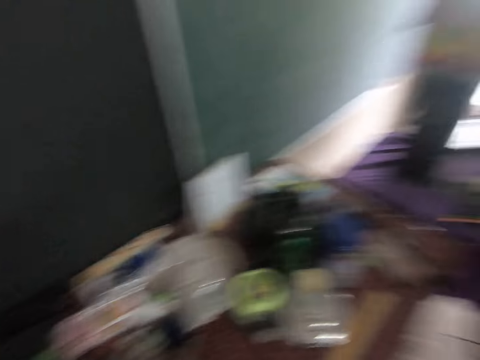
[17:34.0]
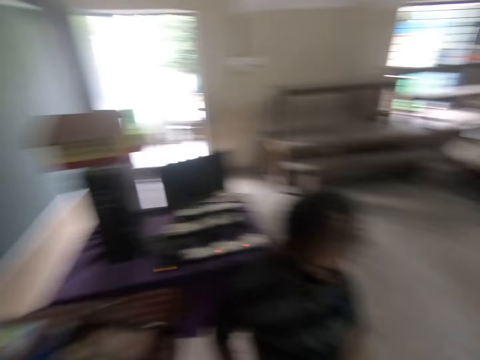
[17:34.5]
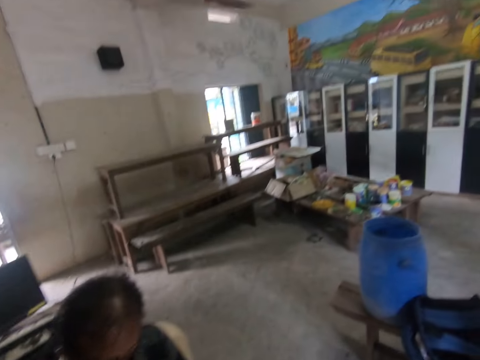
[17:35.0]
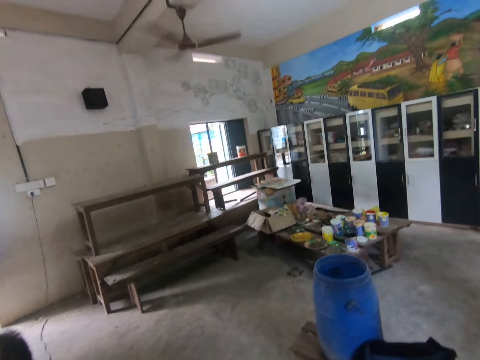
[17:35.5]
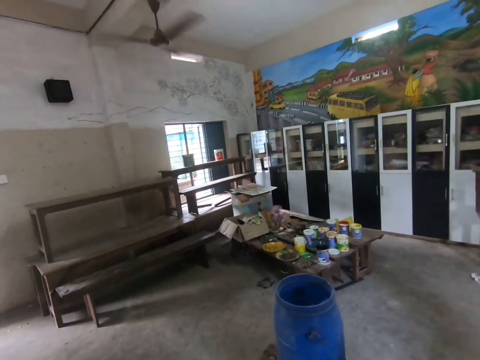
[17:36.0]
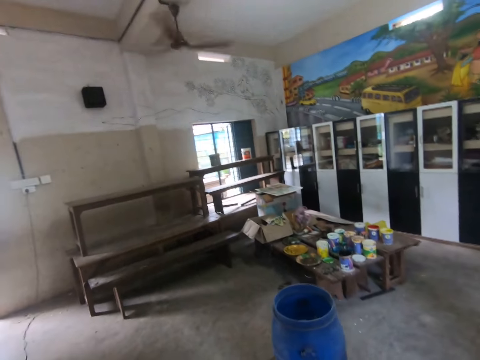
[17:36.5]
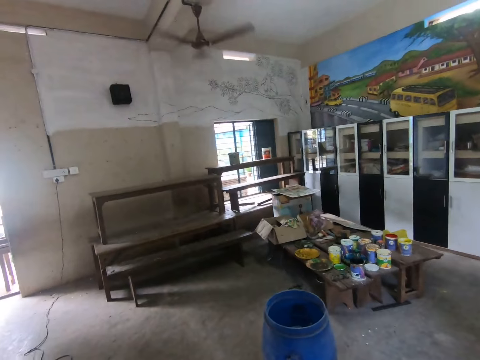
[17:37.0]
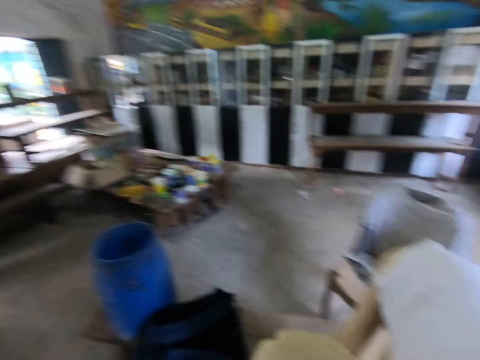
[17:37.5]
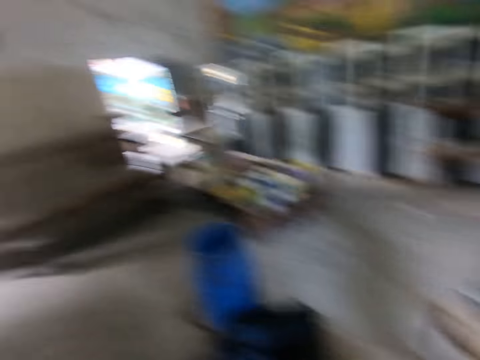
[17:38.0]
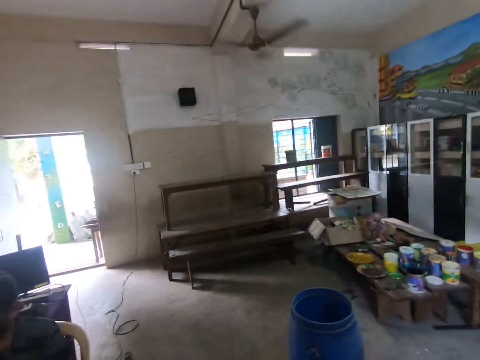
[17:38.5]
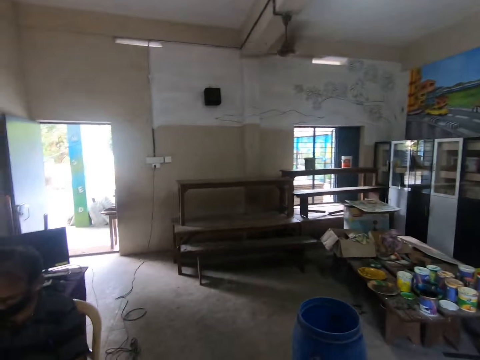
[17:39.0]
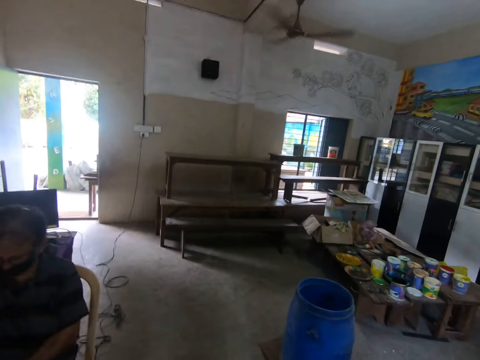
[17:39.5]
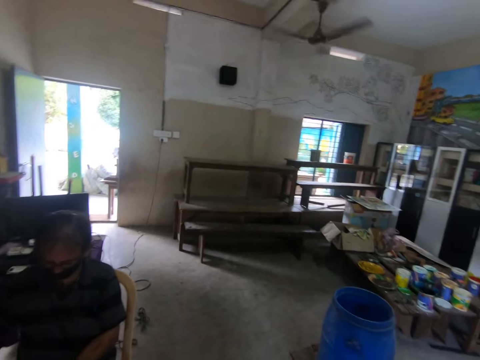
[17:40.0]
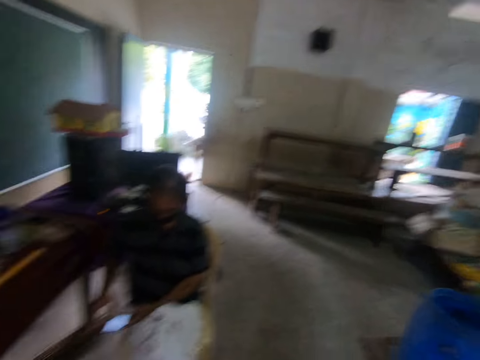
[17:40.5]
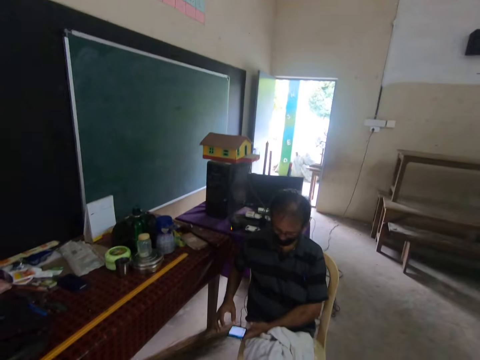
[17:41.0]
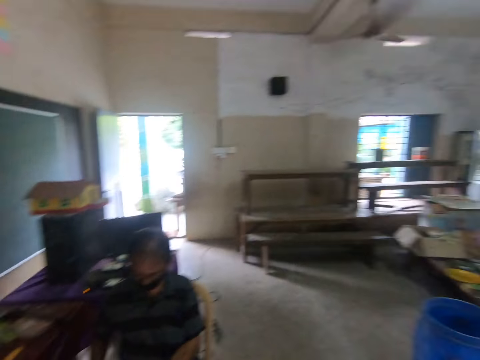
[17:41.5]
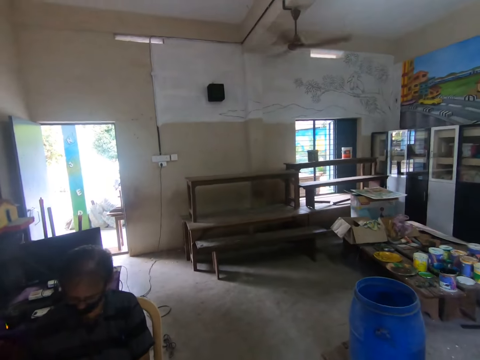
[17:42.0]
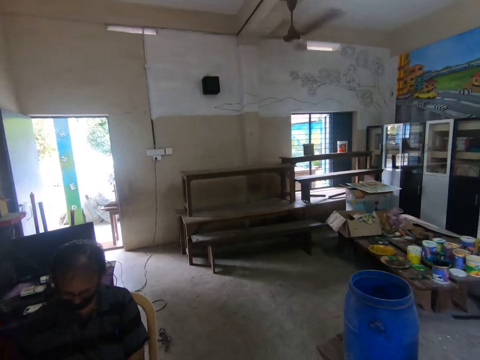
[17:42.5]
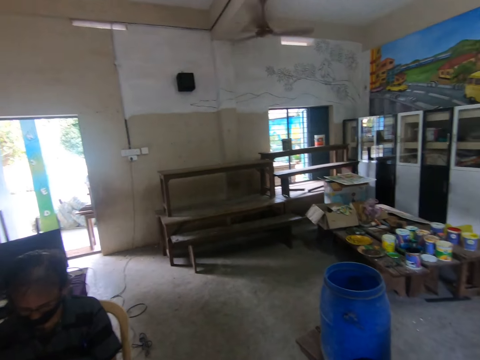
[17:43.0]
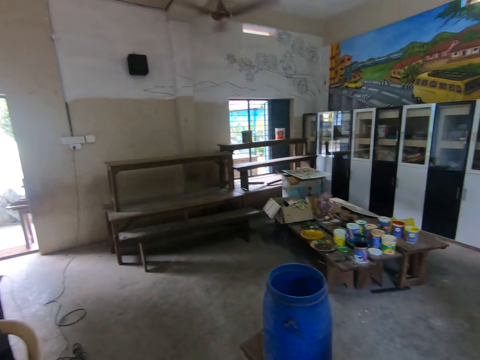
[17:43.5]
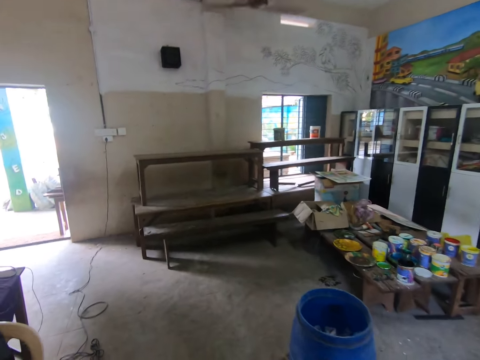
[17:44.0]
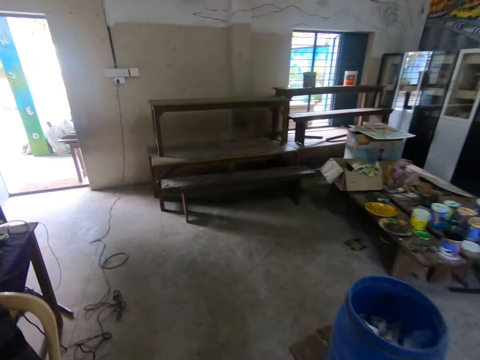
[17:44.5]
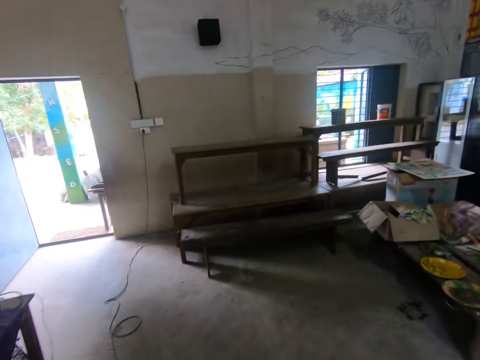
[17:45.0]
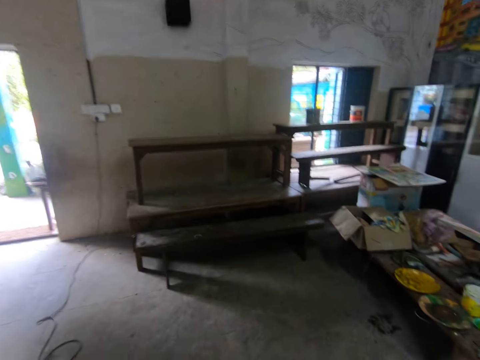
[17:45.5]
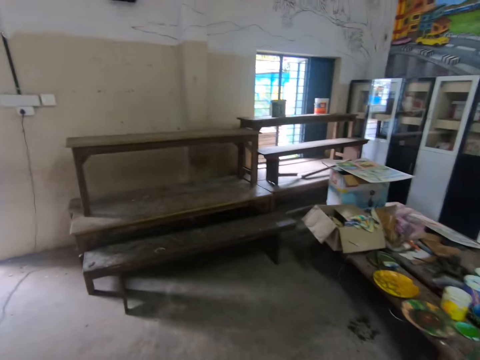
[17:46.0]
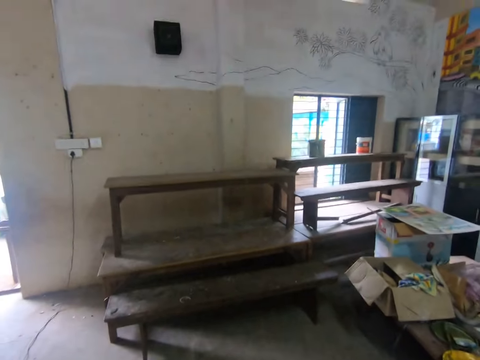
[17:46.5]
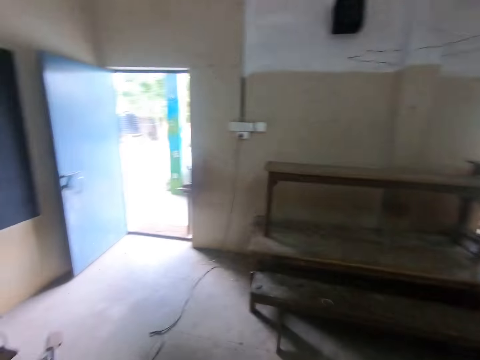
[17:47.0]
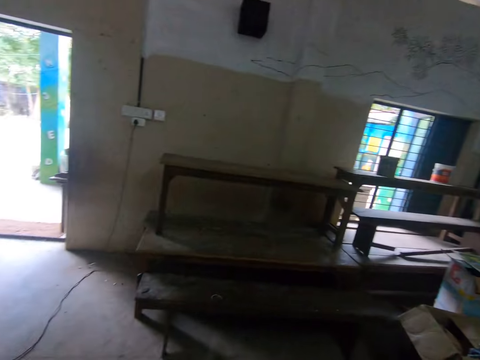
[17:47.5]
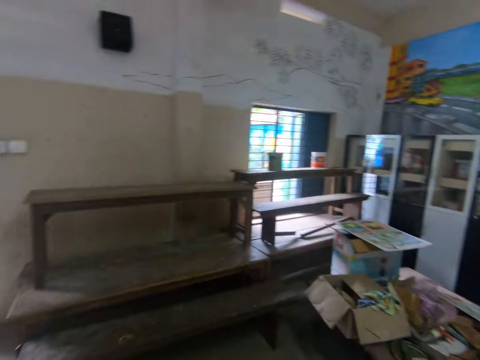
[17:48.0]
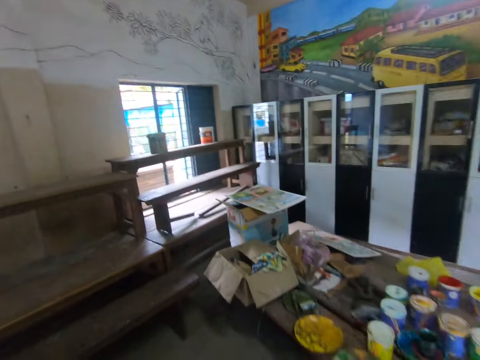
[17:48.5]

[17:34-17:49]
The camera wearer walks in the room.

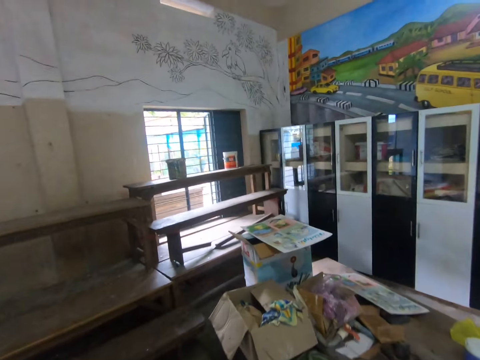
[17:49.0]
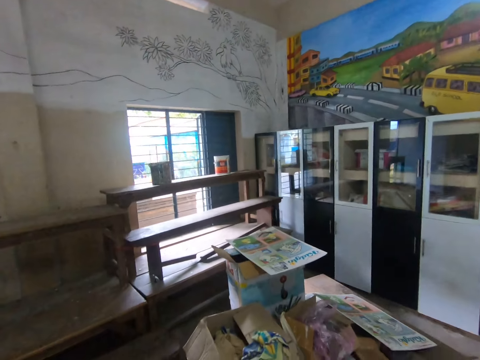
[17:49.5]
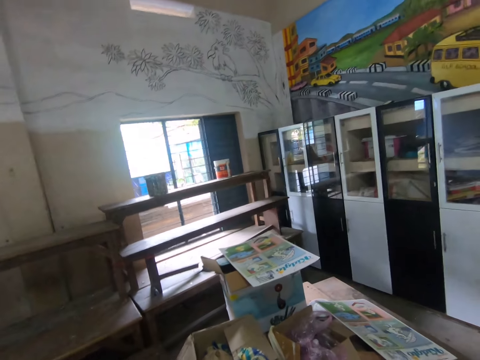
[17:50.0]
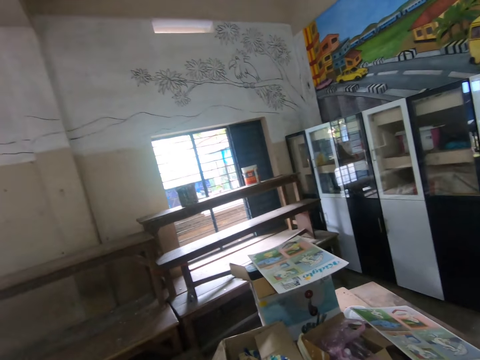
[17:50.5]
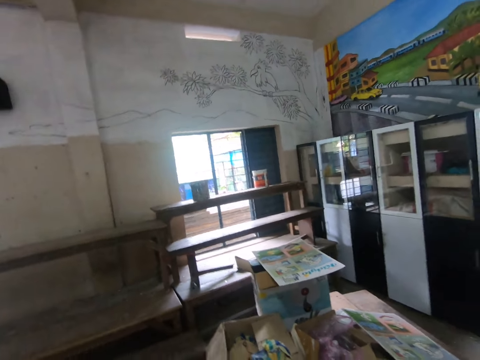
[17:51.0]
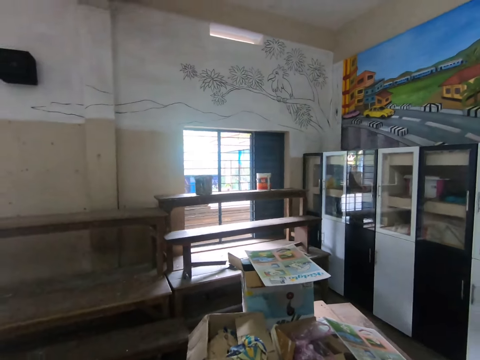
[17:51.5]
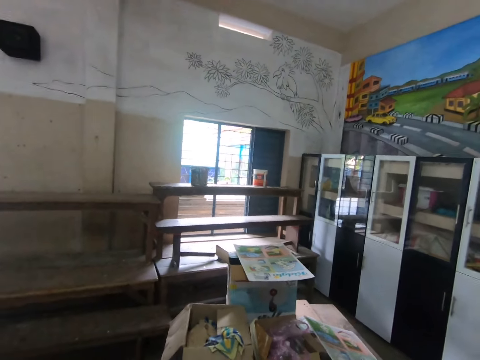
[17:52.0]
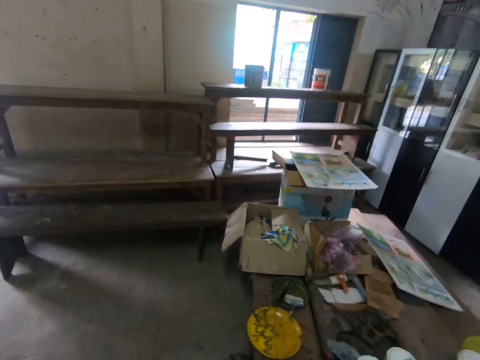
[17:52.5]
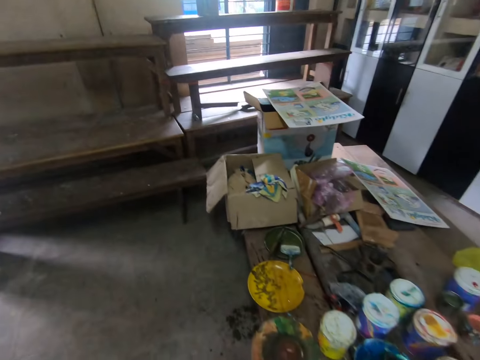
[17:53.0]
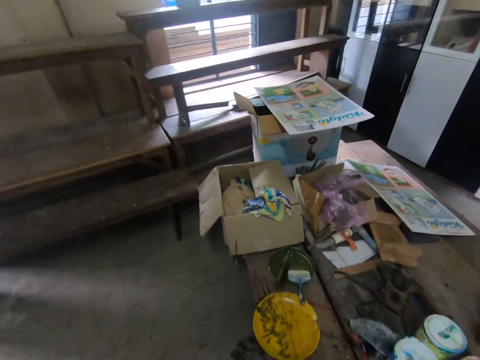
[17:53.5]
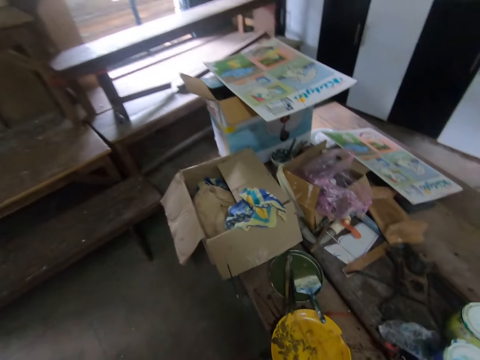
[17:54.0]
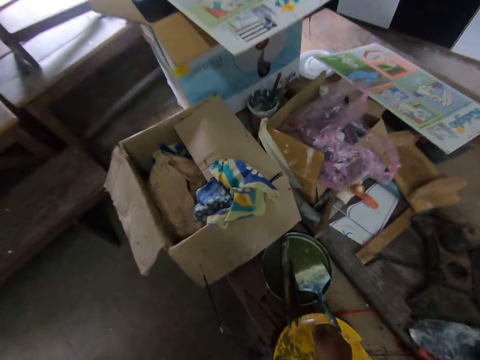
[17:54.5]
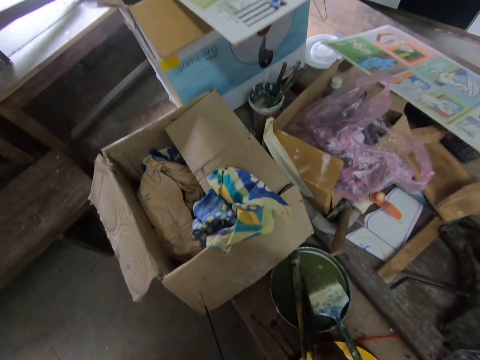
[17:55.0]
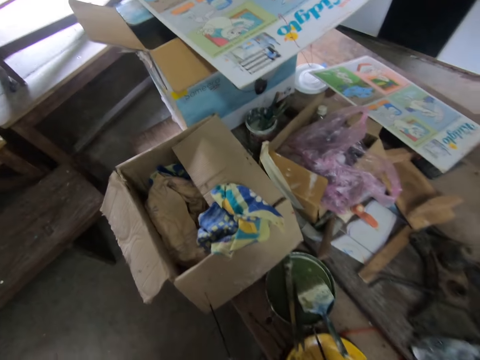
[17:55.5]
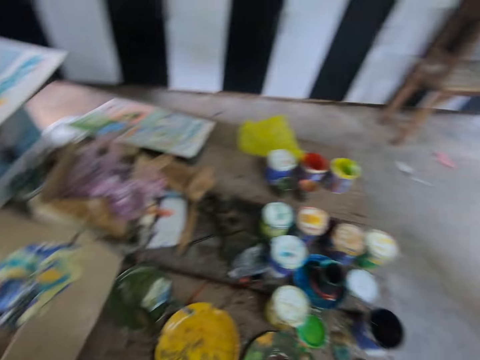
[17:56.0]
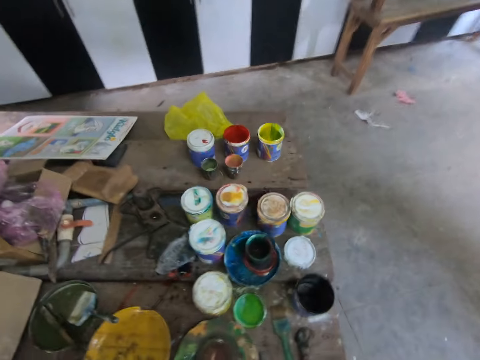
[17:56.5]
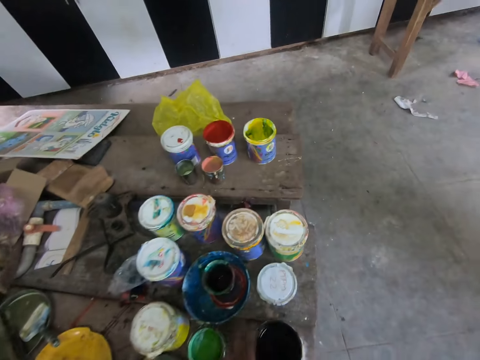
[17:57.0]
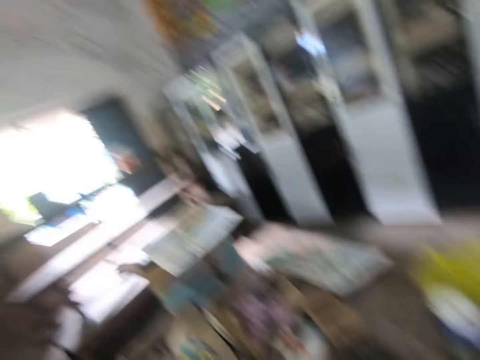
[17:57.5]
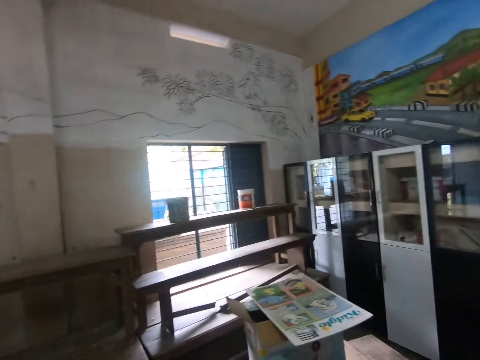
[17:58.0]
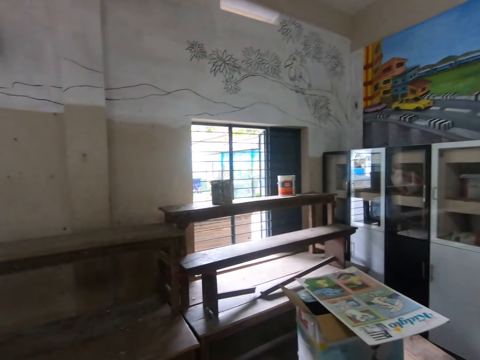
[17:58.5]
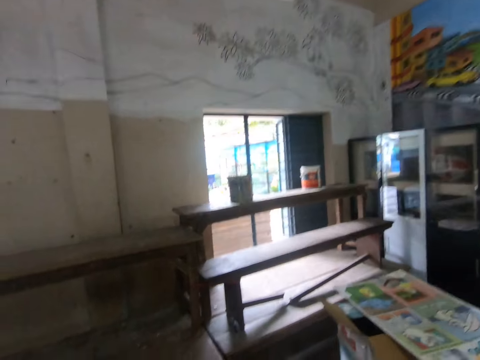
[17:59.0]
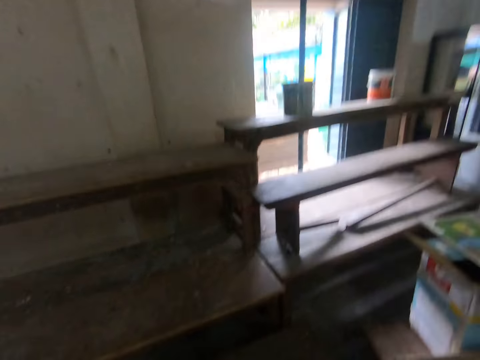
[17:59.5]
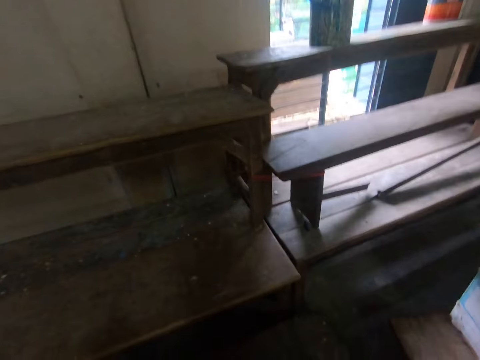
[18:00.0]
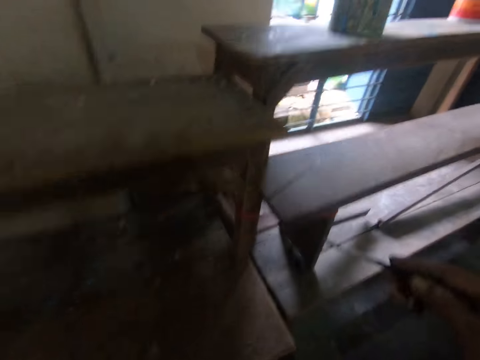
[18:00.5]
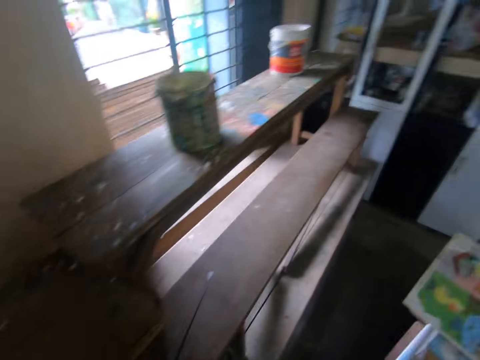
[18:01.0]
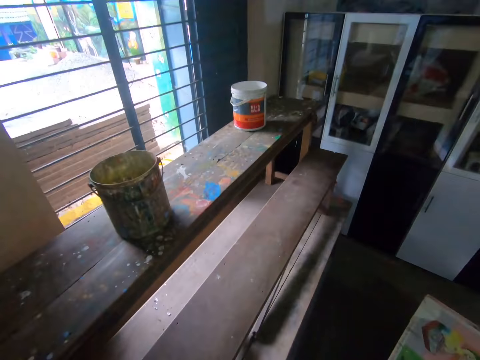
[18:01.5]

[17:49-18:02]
The camera wearer picks up a paint brush from the paint with the right hand. They pick up a can with paint from the table with the right hand. They walk.
